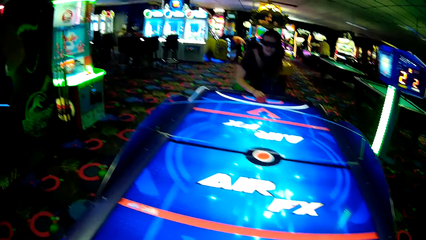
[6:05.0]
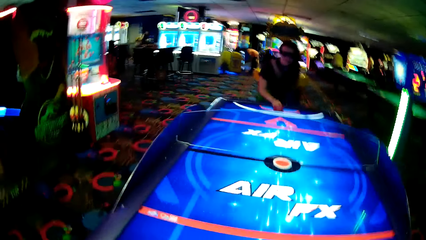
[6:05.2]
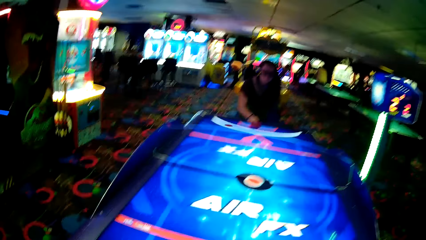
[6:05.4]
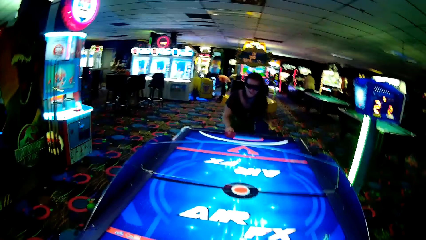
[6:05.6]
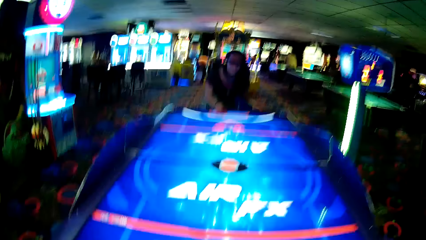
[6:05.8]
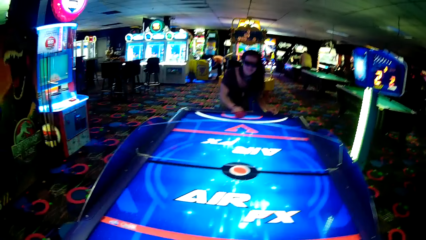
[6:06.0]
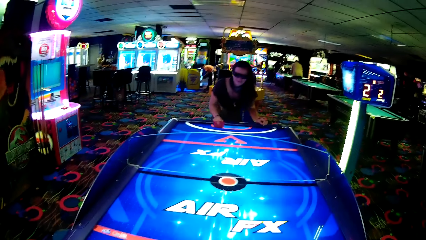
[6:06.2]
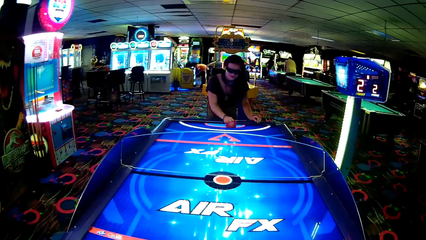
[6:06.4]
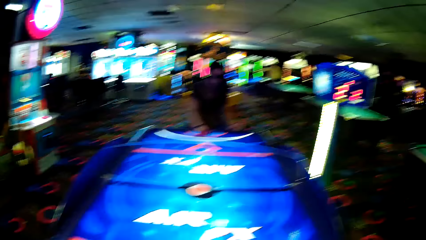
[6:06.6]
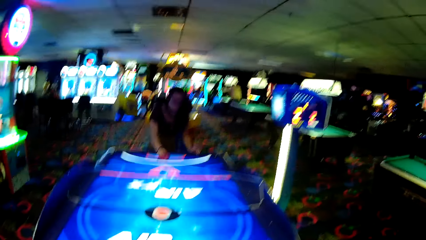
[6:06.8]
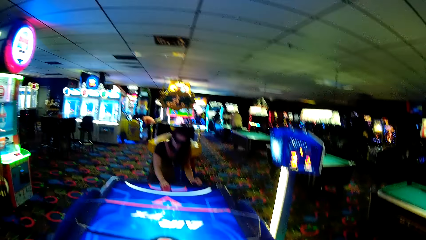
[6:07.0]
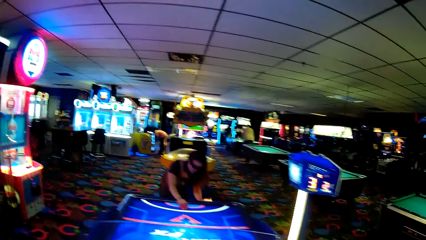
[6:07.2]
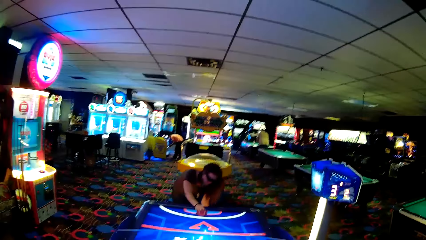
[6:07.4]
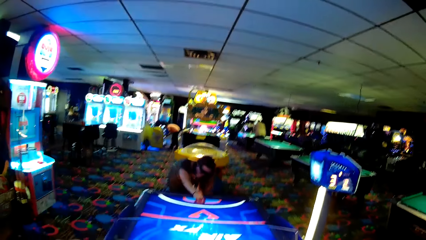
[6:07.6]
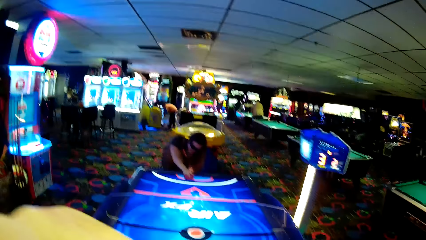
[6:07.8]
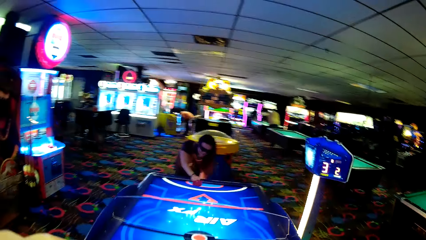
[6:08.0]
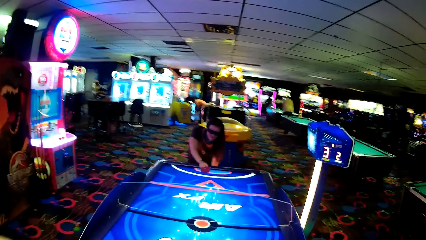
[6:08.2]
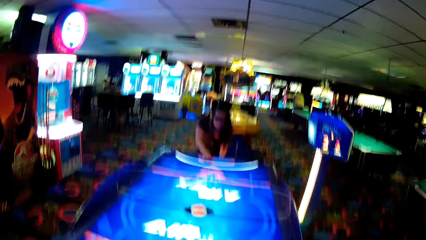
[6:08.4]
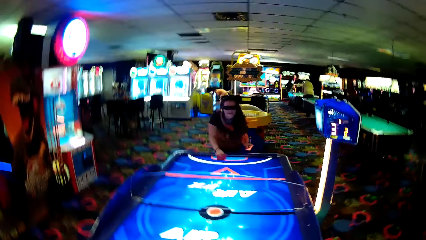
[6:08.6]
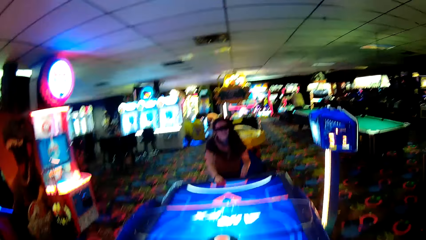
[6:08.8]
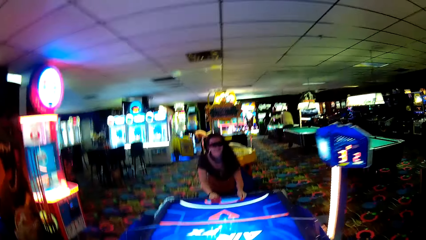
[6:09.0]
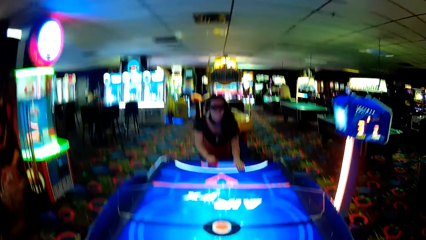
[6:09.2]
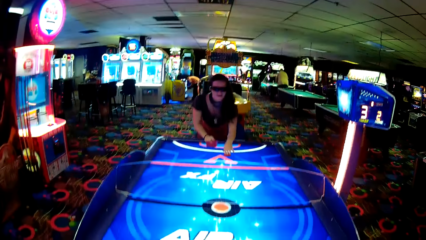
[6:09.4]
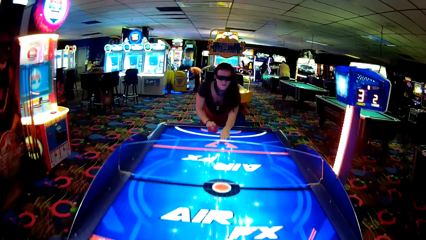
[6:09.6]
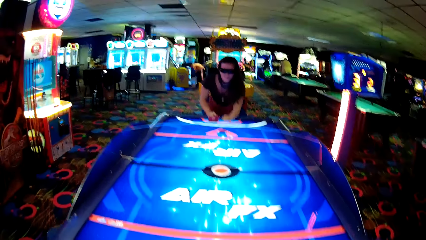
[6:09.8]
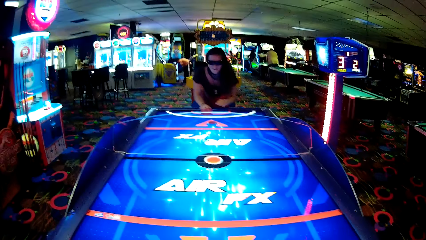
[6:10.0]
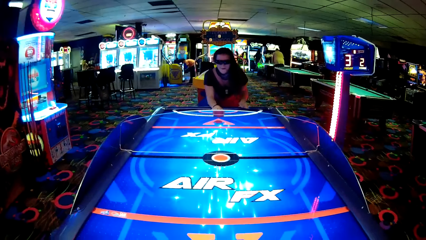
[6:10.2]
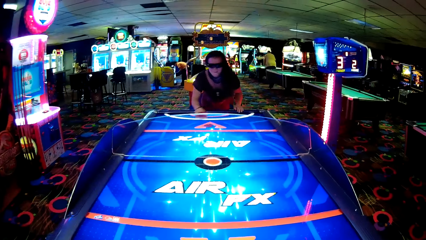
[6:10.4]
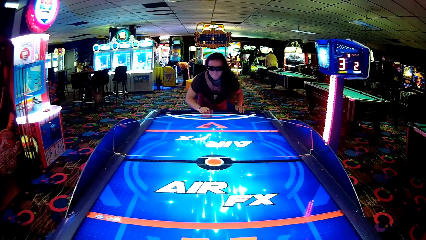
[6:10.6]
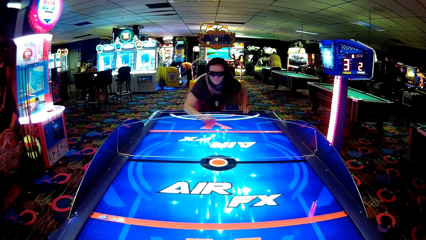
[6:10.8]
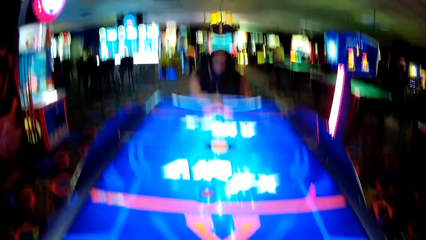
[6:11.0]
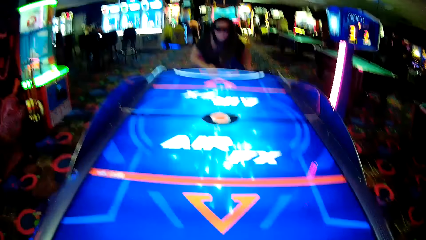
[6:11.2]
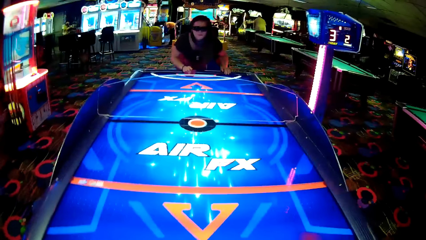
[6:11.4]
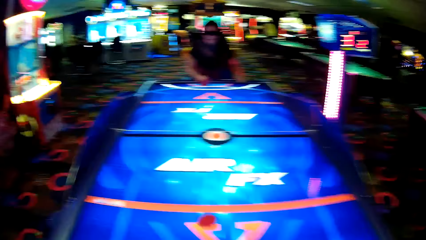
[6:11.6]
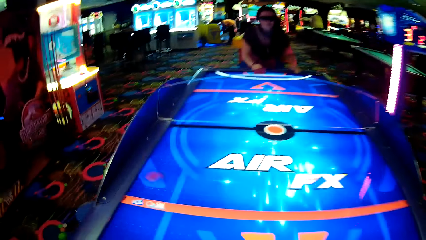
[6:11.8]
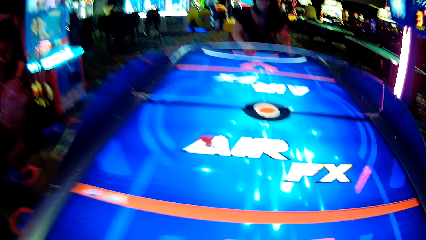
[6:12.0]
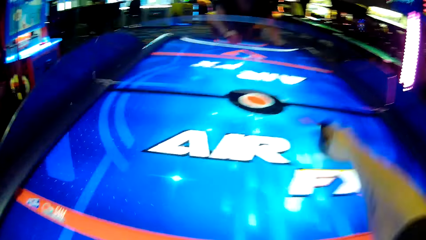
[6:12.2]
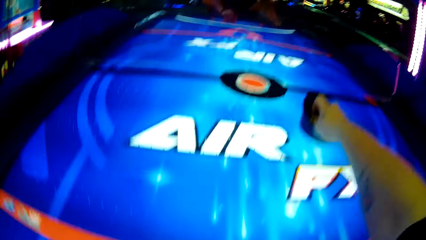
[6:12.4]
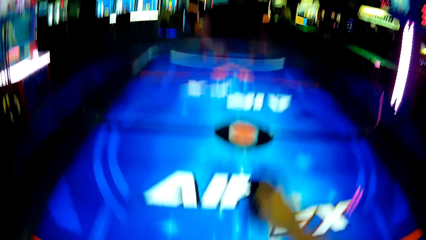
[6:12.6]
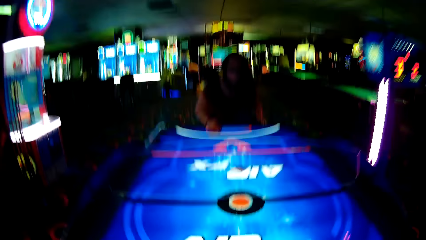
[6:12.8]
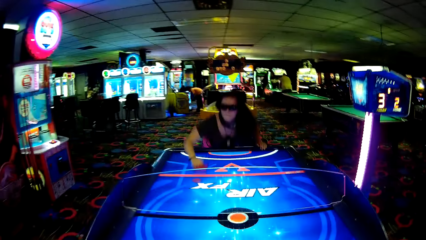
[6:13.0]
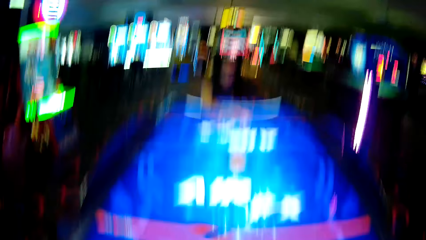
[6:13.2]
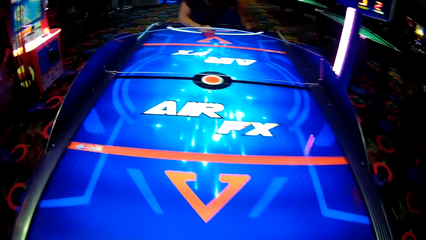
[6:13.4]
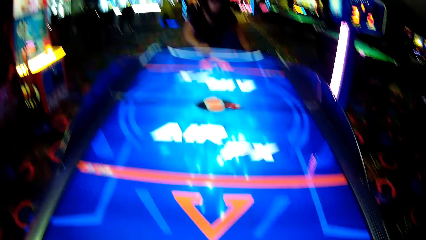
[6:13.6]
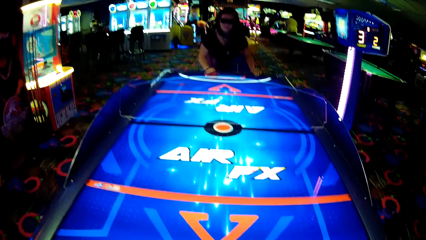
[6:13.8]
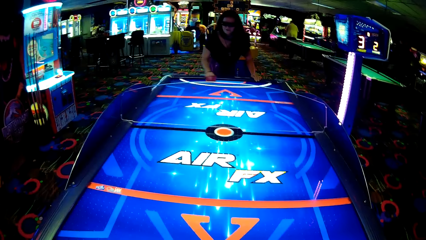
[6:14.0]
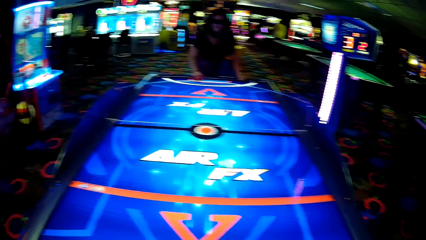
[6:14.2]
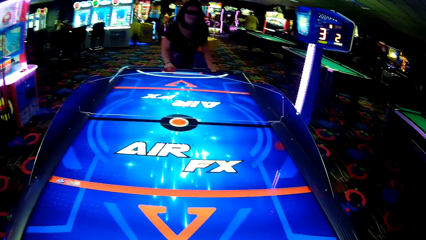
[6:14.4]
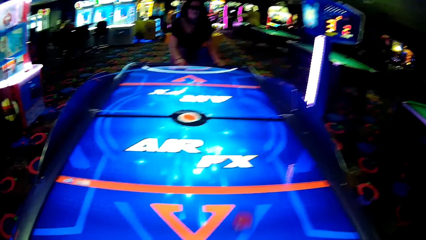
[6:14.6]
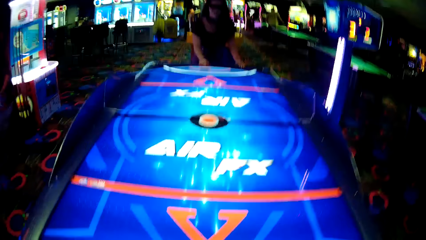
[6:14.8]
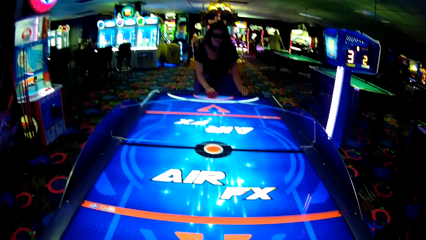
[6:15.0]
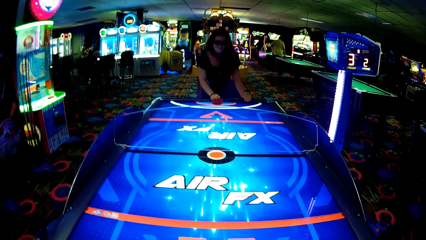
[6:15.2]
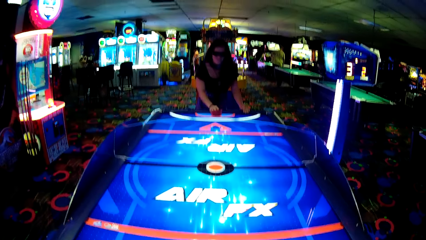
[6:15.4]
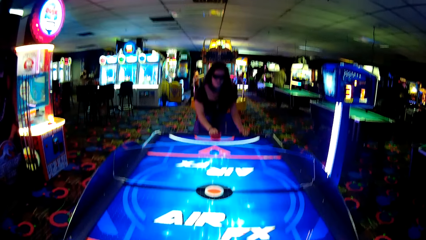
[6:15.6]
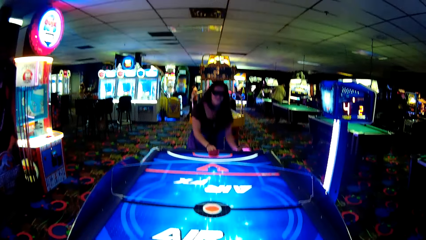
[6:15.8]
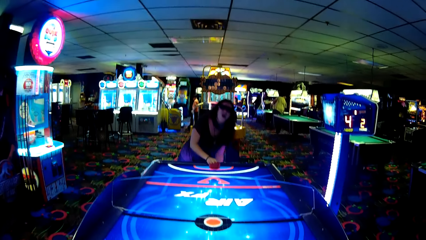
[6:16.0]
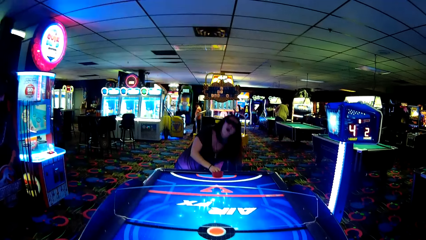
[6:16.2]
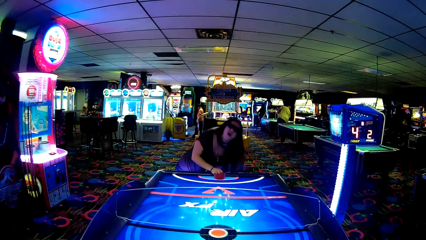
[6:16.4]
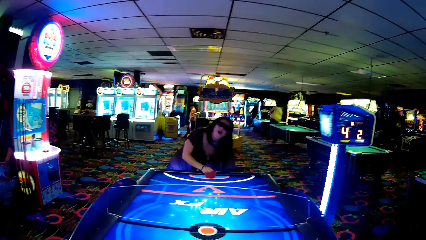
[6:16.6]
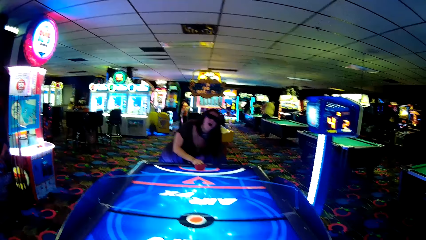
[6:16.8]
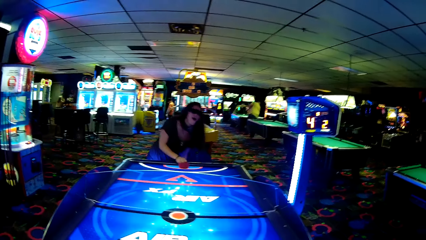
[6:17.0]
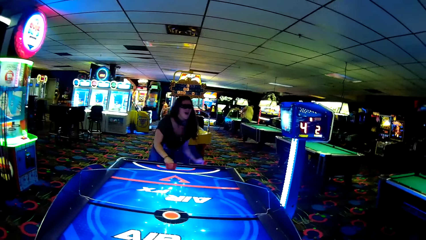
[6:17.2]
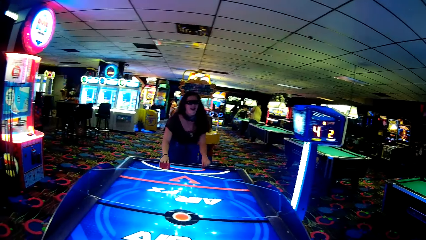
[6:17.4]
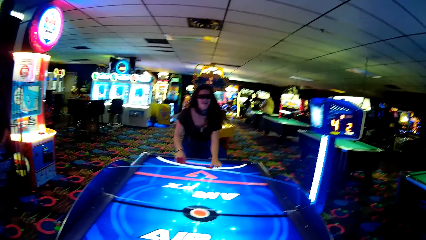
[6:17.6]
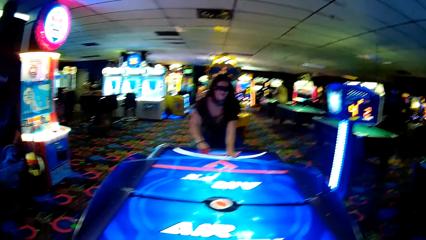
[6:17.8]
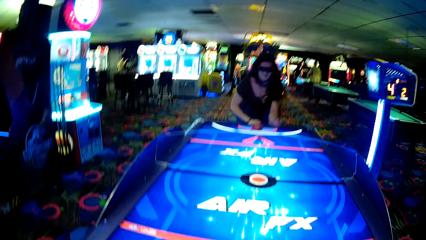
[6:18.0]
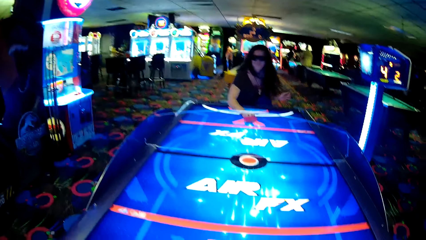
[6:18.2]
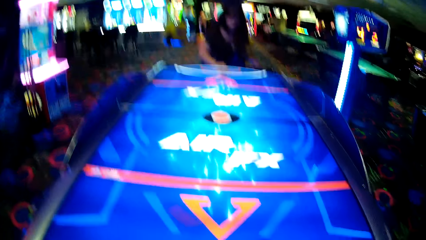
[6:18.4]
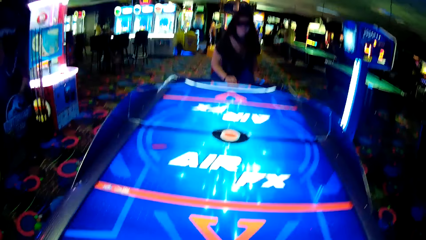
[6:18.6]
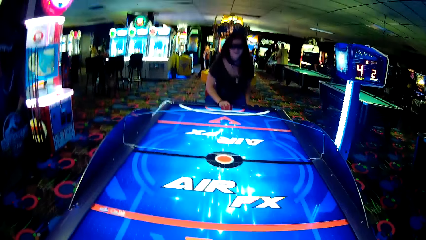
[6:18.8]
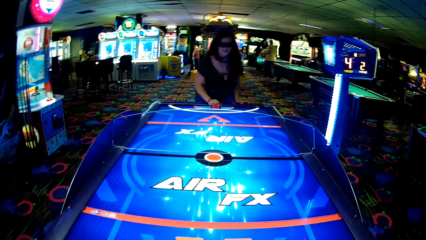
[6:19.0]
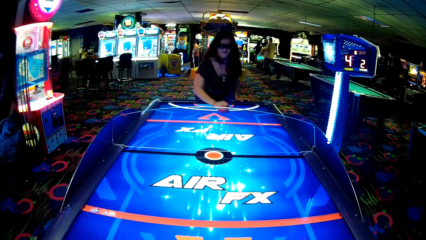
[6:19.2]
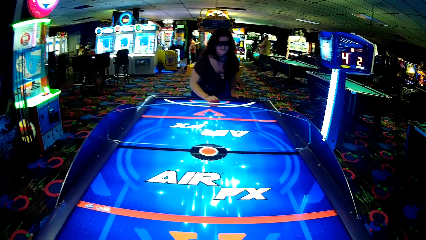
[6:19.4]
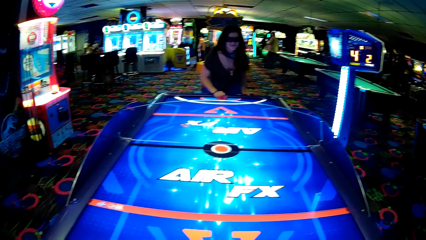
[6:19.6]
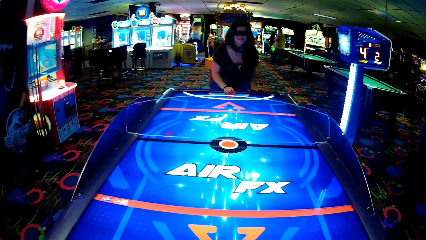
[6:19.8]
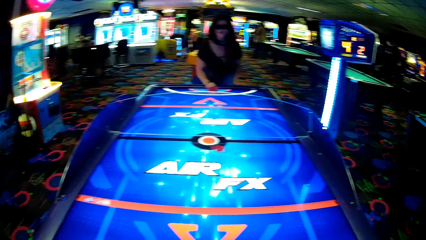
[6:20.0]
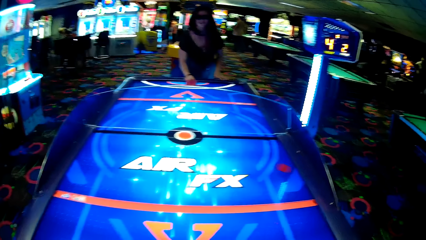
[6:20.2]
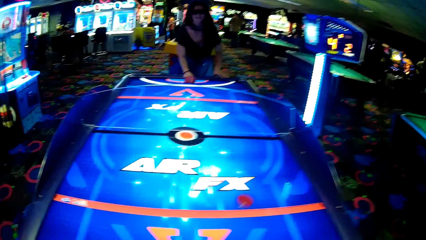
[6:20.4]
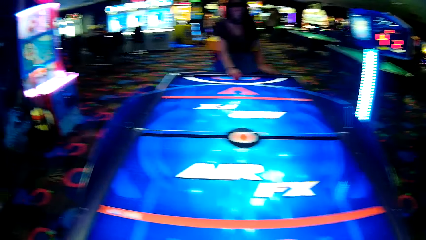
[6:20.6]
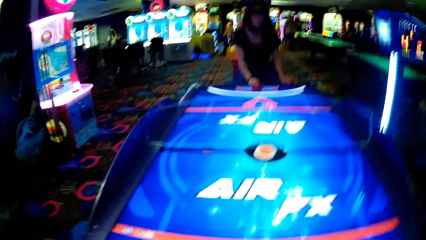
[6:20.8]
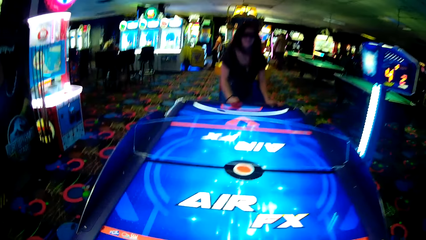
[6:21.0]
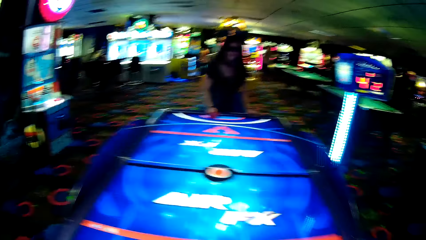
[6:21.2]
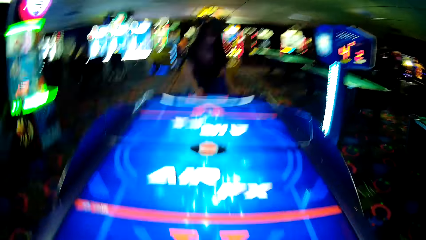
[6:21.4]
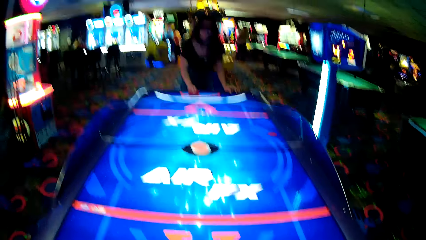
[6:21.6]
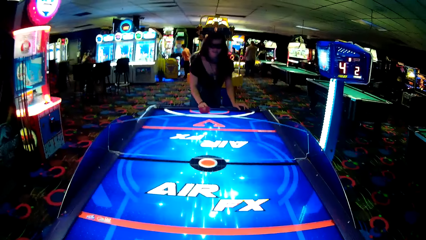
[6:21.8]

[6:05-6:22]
The camera wearer looks around. A woman bends, puts something on the table and moves something. The camera wearer strikes a puck. They move something. The woman moves something. The camera wearer moves something. The woman strikes the puck and moves something. The woman bends. The camera wearer puts something on the table. The woman moves something. The camera wearer moves something. The woman moves something.
